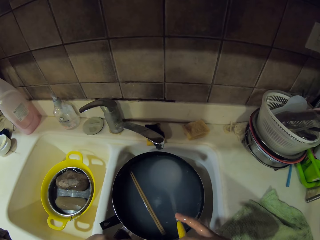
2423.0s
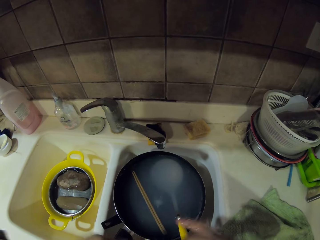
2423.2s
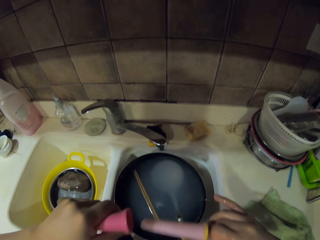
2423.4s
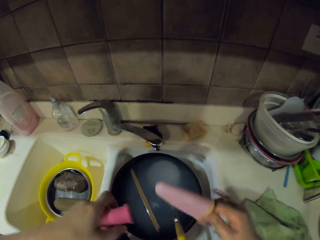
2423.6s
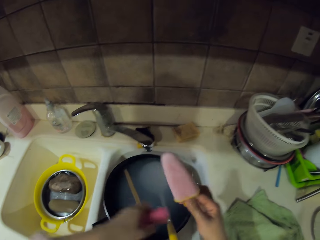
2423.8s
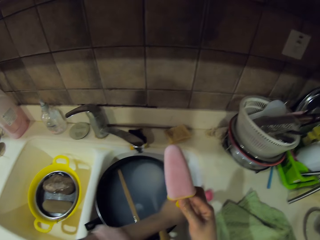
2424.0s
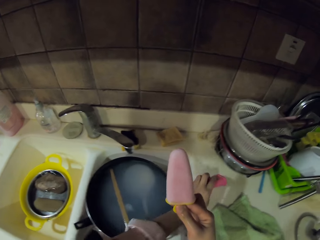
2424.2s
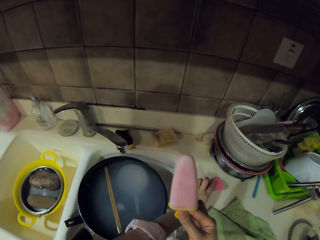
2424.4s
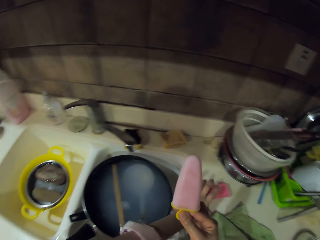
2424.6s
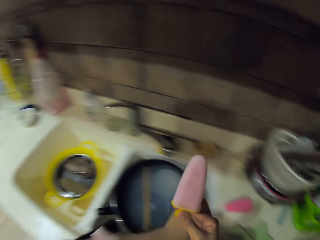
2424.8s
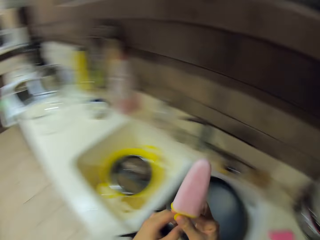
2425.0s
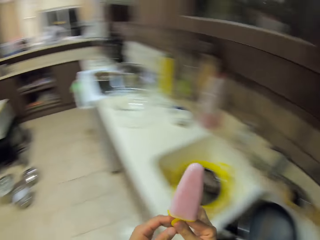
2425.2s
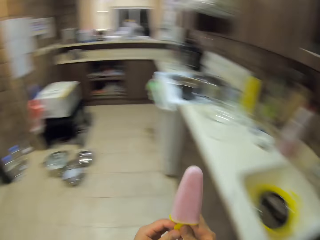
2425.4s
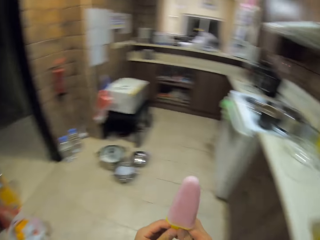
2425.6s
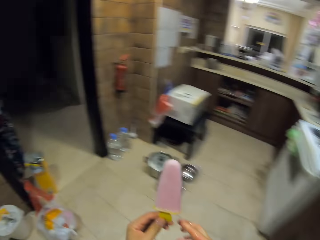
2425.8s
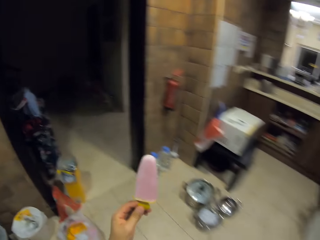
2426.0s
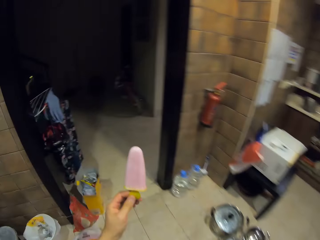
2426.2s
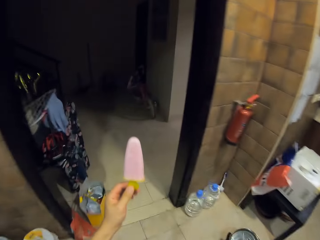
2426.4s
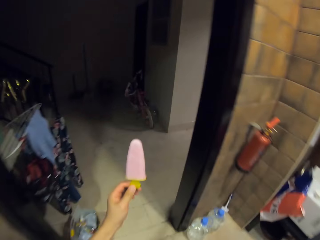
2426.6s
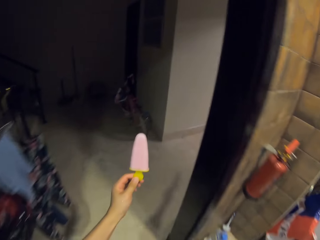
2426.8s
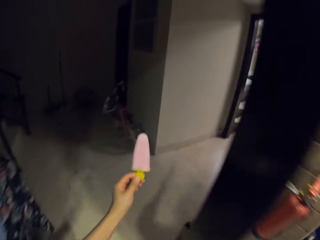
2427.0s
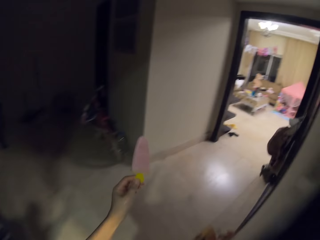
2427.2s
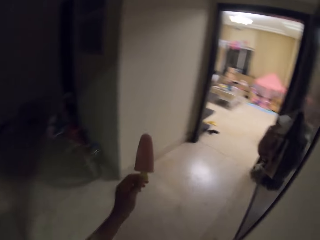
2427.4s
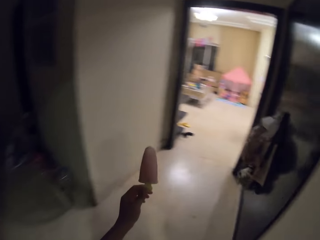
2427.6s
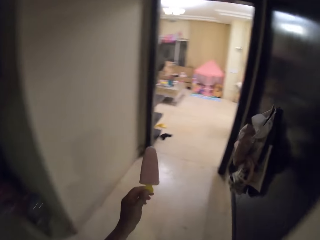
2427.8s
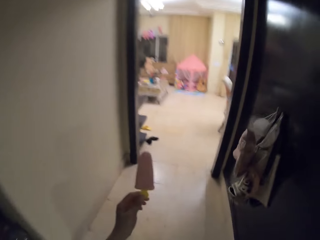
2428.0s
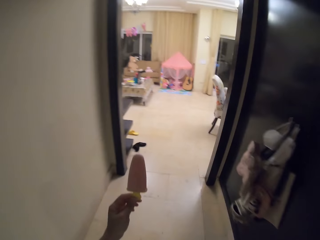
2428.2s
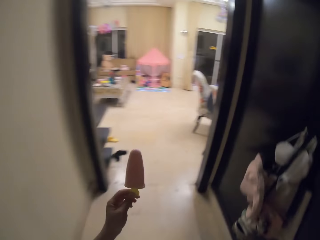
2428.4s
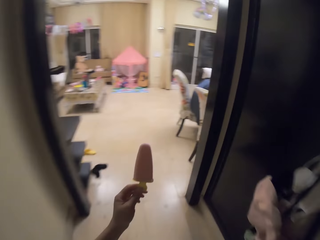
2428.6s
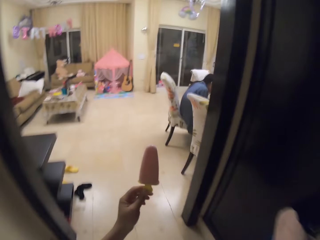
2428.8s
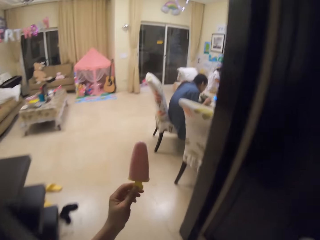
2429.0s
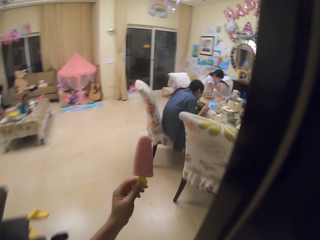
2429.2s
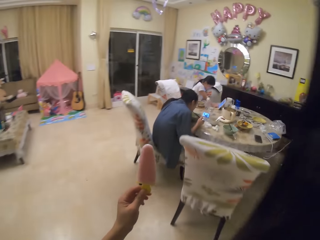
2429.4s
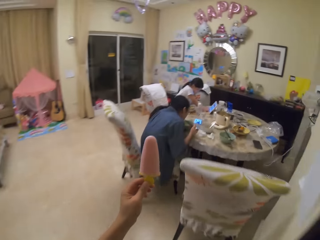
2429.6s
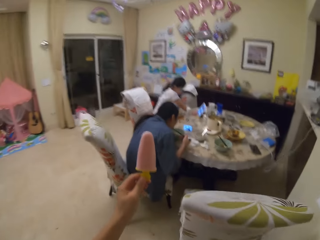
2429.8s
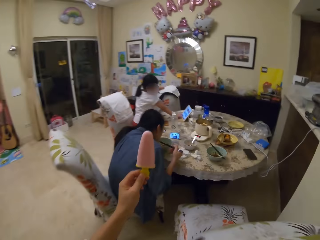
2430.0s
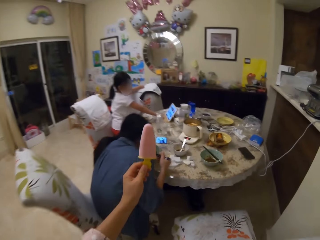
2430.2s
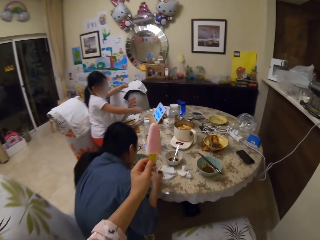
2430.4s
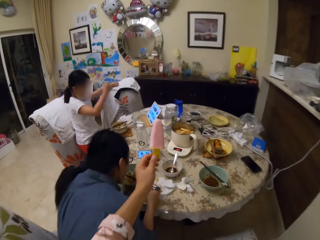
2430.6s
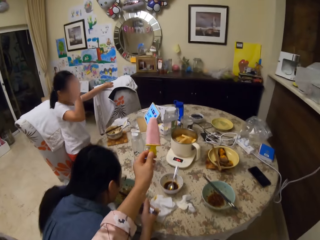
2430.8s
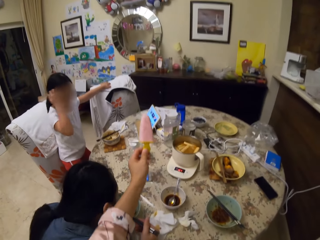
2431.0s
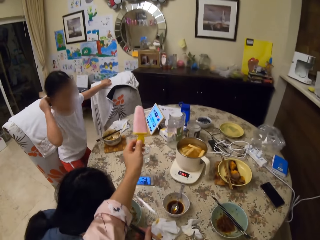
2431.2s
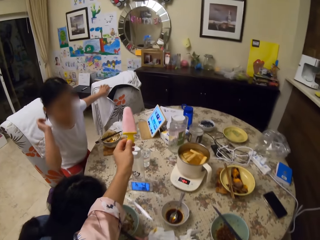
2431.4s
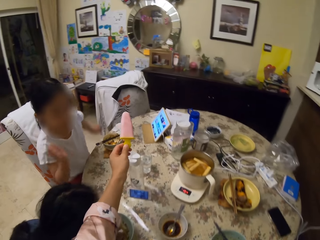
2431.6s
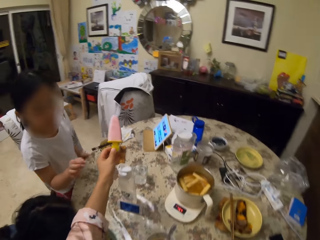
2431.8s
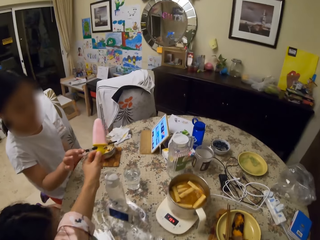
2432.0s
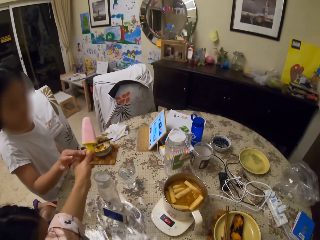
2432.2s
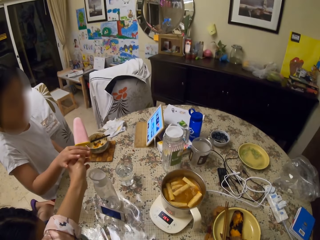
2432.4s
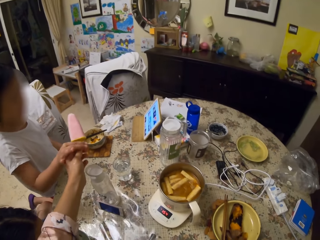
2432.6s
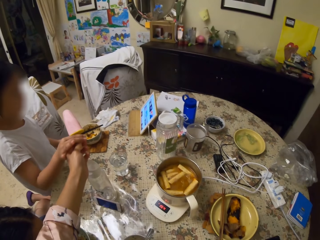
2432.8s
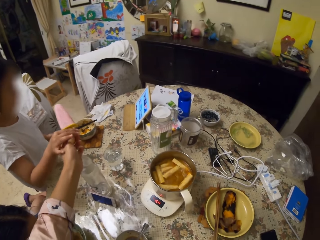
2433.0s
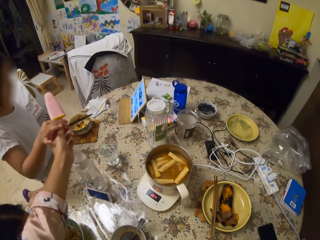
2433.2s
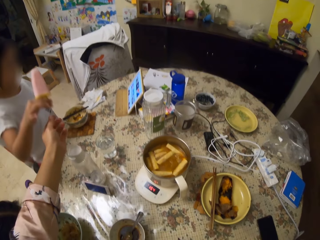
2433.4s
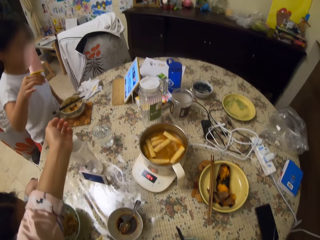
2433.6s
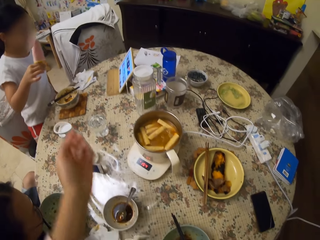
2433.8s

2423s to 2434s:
The camera wearer opens the ice cream top plastic lid. They drop the lid on the countertop. They carry the ice to the dining table in the living room. A man eats on the table with chopsticks. The camera wearer gives the ice cream to a girl. The girl picks the ice cream from the camera wearer.

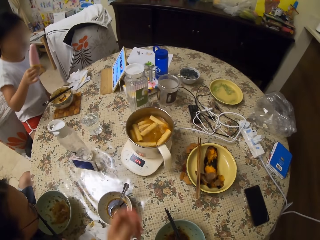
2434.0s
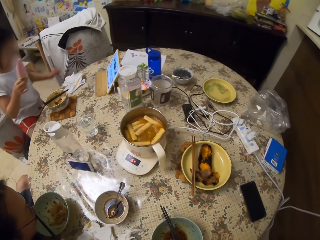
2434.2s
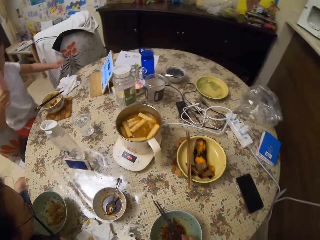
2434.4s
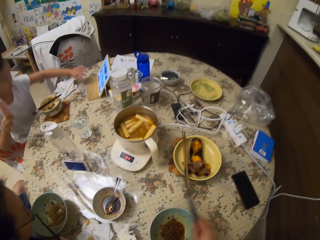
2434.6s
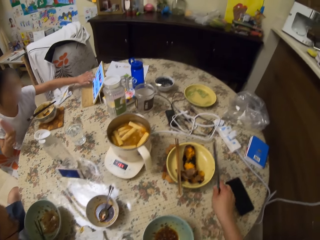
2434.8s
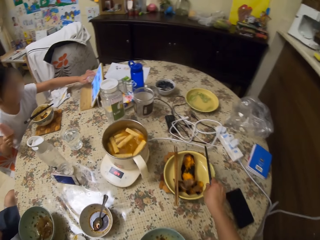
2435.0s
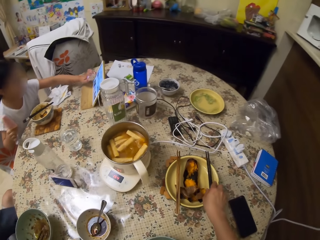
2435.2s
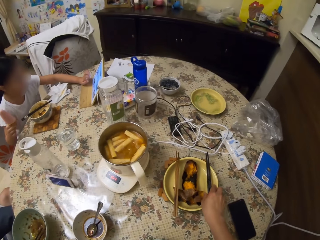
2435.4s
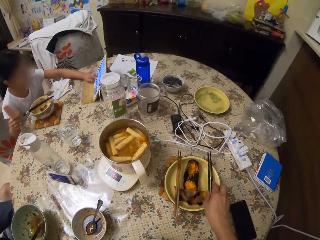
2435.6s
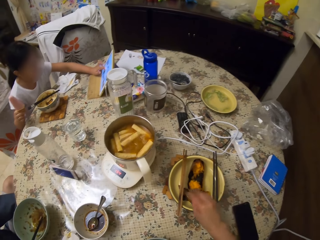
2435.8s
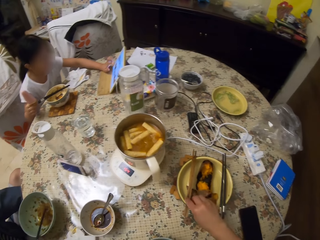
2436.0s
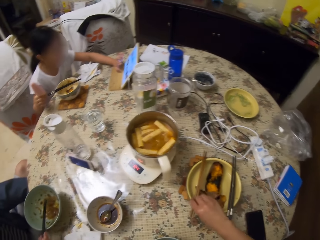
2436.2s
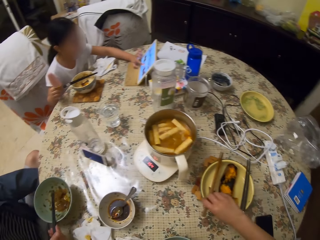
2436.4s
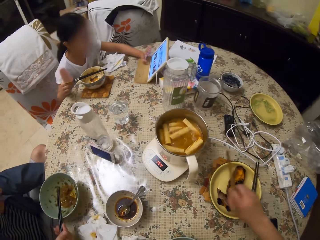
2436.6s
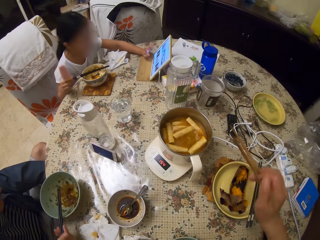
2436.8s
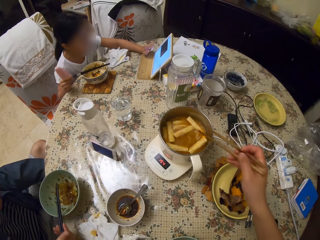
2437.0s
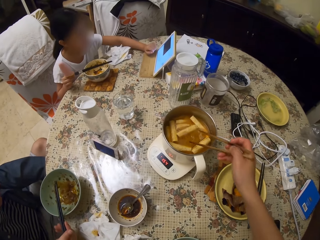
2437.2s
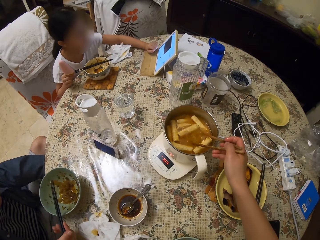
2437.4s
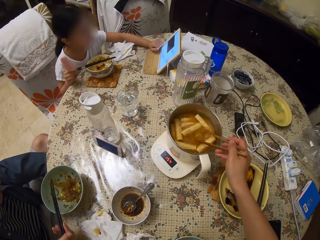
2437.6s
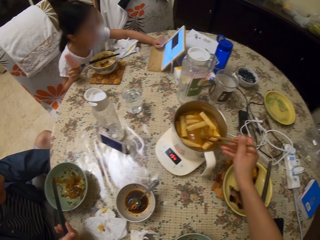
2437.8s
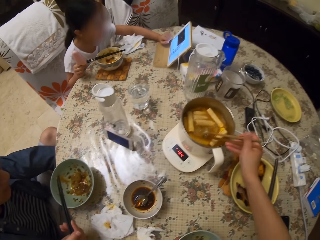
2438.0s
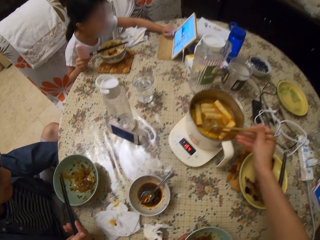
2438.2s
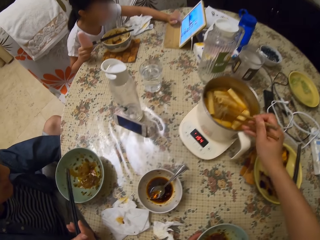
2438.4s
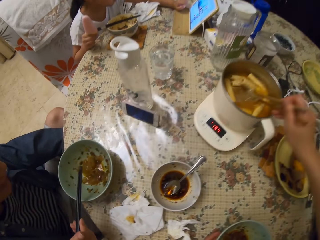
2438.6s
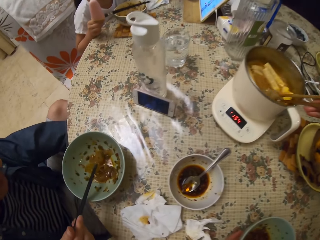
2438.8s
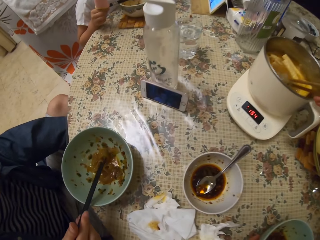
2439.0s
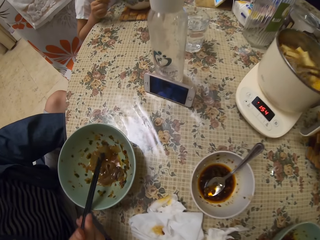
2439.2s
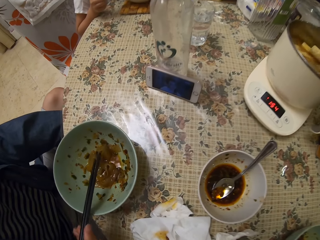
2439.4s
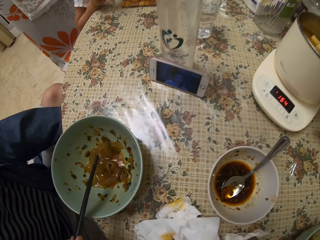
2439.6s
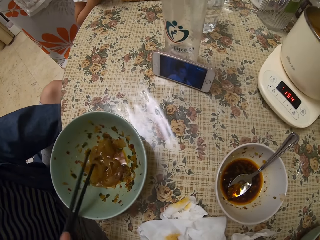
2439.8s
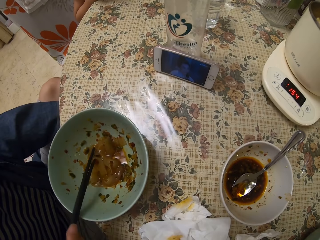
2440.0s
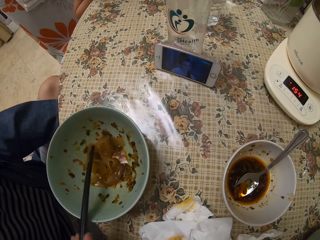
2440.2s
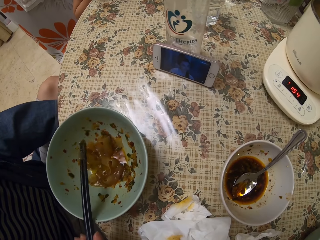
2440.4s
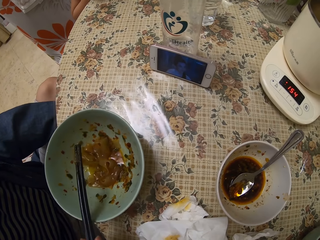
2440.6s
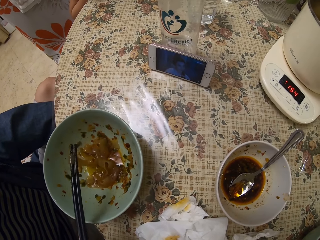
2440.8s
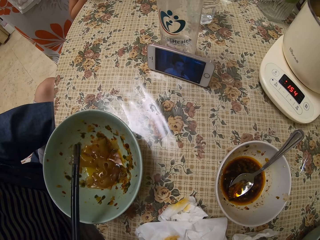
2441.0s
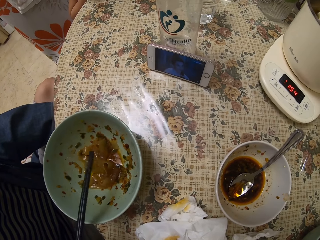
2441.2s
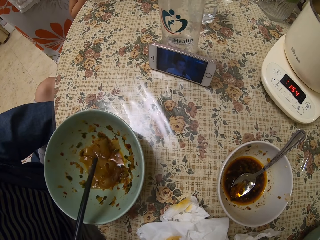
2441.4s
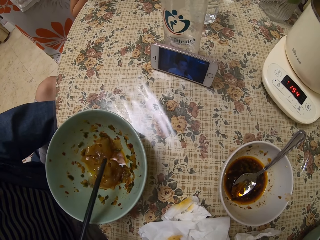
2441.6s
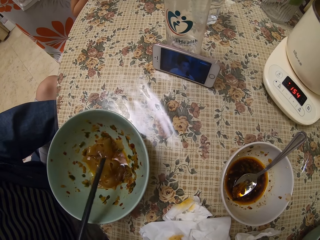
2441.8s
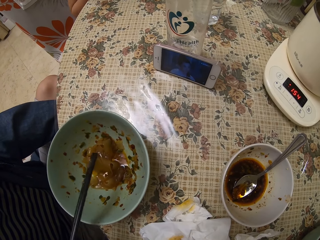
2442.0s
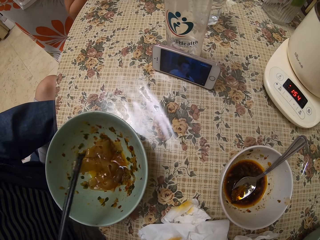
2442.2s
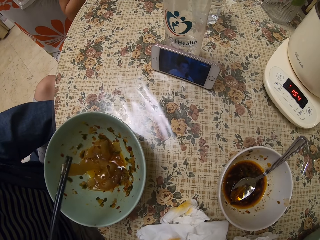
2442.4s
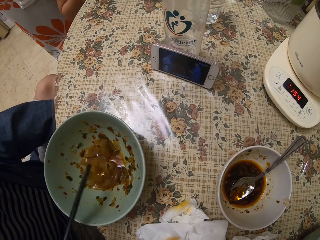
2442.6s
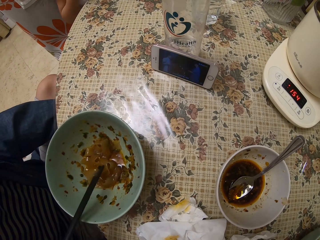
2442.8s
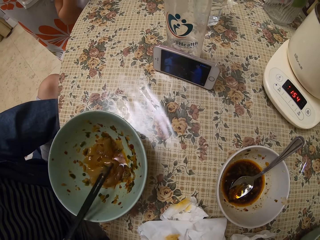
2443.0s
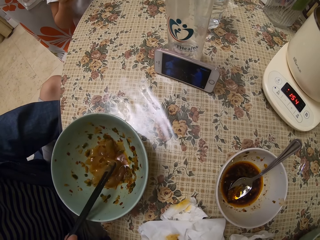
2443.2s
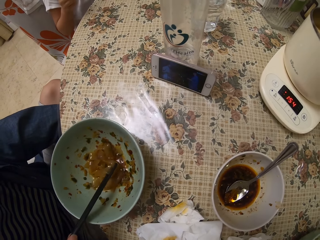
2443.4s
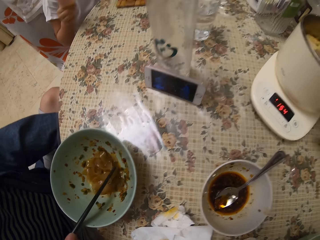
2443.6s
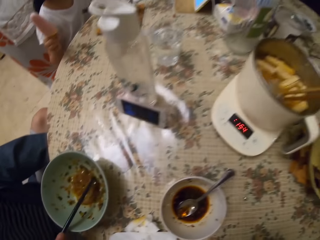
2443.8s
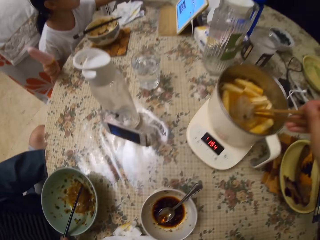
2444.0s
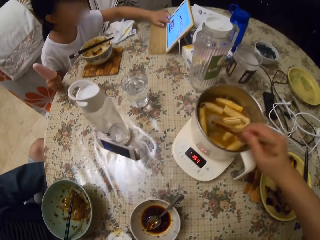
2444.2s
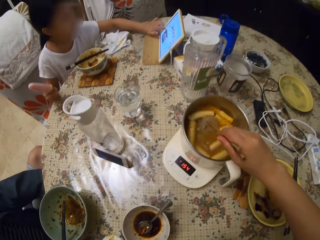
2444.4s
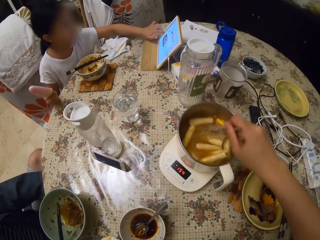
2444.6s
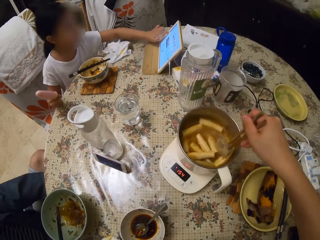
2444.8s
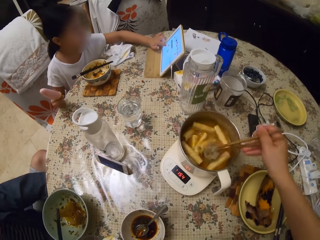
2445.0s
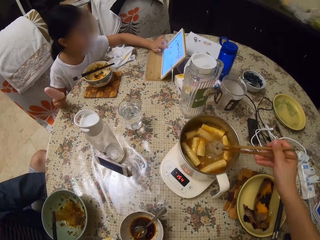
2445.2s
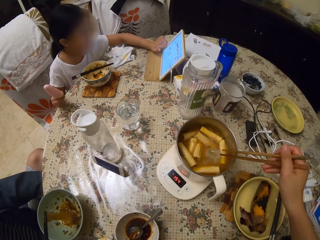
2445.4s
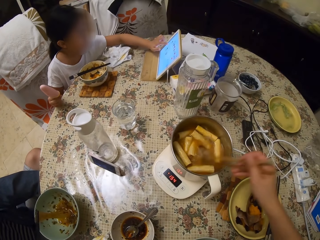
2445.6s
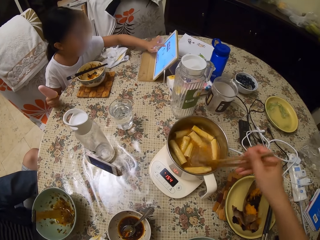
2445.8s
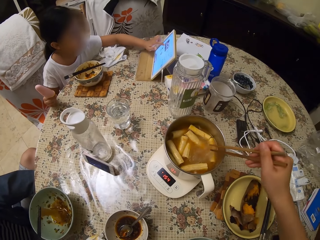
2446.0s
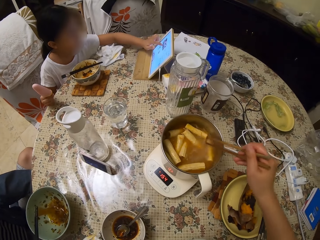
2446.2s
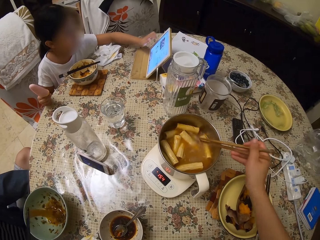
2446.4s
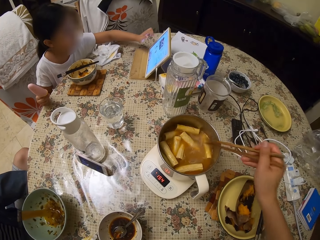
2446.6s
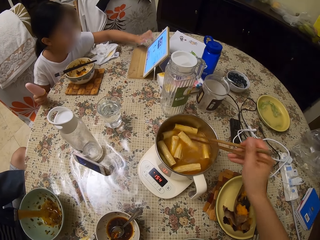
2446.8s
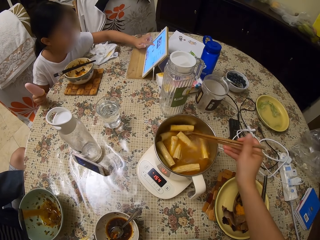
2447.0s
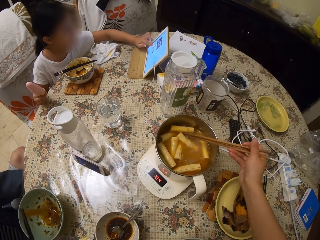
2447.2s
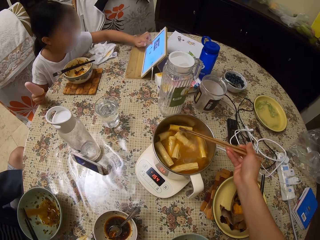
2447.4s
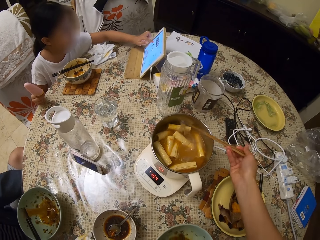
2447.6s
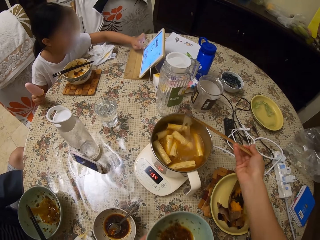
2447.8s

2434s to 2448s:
A girl sits back. The camera wearer takes the ice pop. They shift the chopsticks from the bowl to the plate on the table. The girl operates the tablet on the table. The camera wearer picks the serving chopsticks from the plate. They stir the food in the pot on the table with the chopsticks. They stare at a man's phone on the table. The man eats from his plate on the table with chopsticks. The camera wearer stirs the food in the pot with the chopsticks. The girl operates the tablet on the table.
